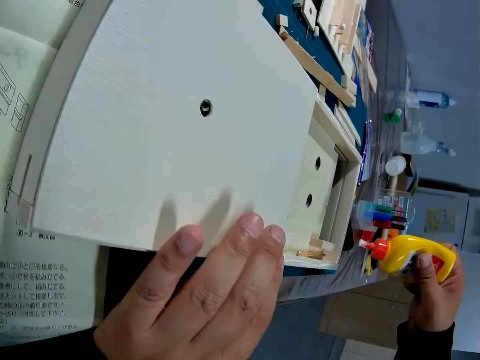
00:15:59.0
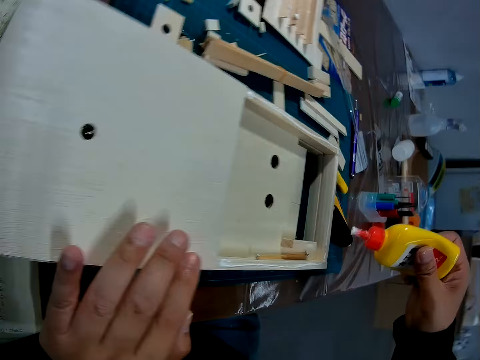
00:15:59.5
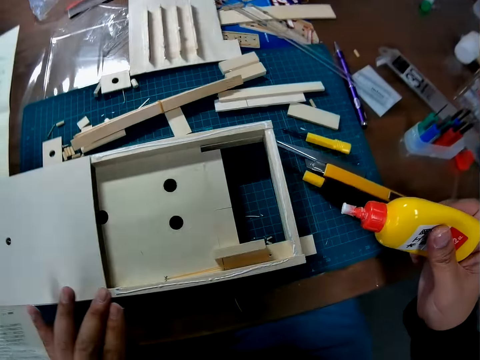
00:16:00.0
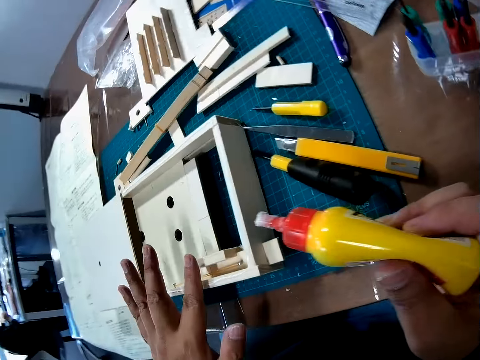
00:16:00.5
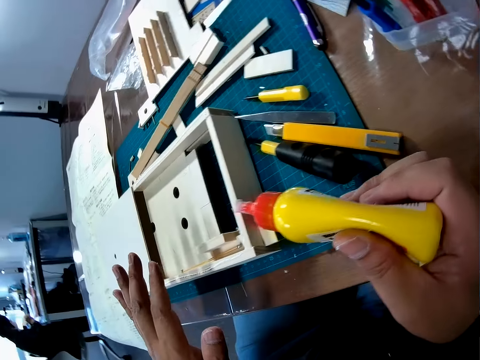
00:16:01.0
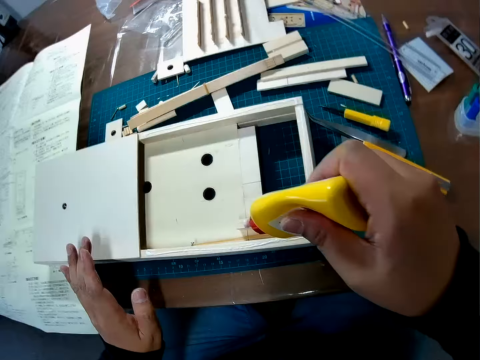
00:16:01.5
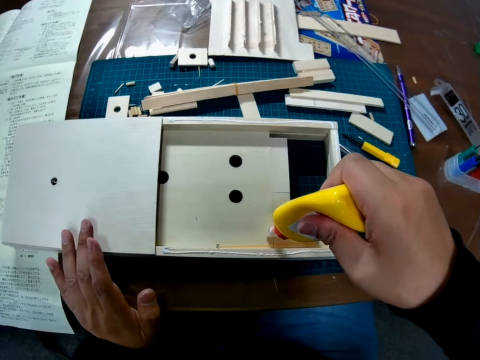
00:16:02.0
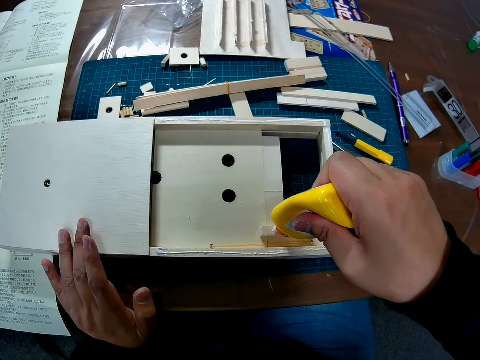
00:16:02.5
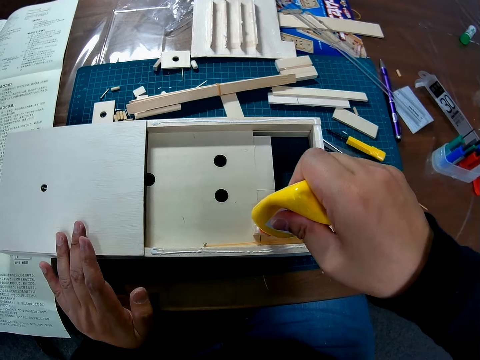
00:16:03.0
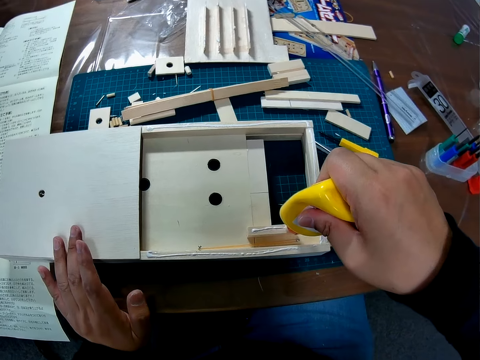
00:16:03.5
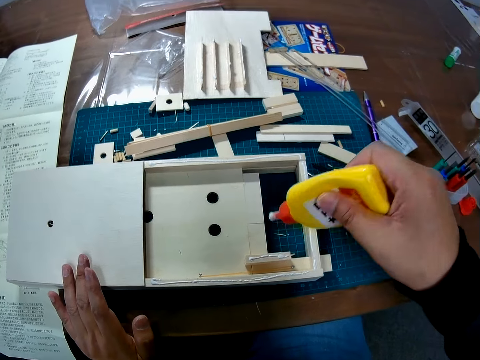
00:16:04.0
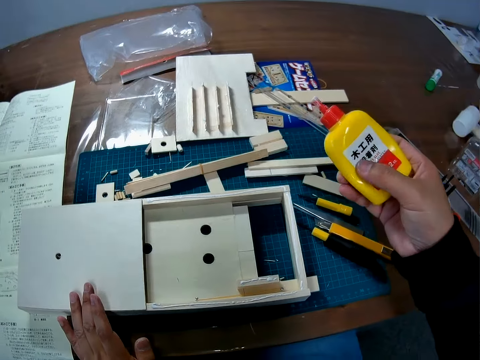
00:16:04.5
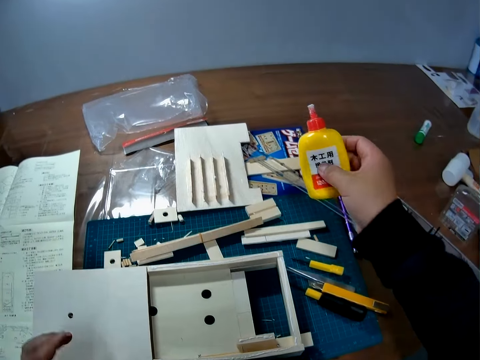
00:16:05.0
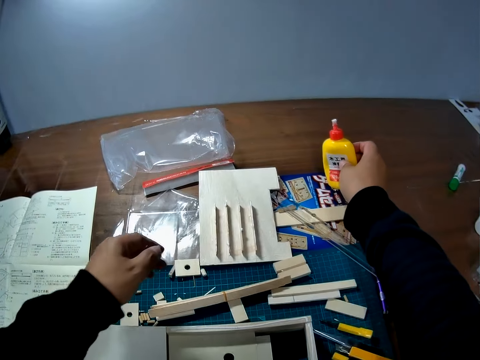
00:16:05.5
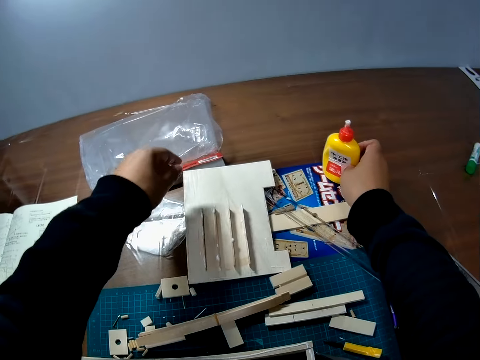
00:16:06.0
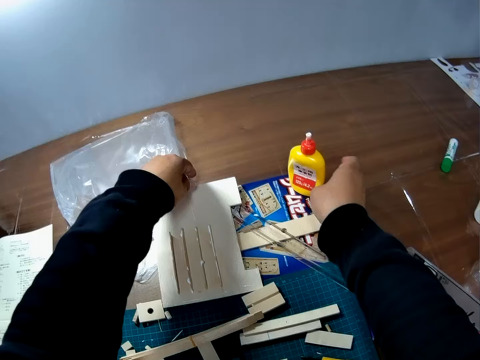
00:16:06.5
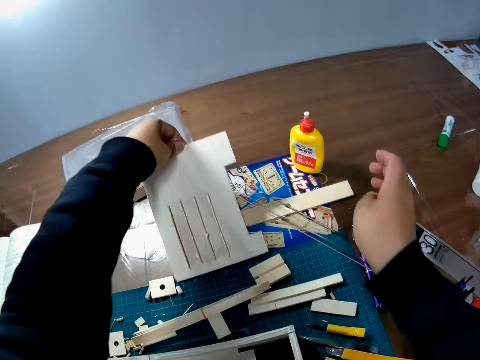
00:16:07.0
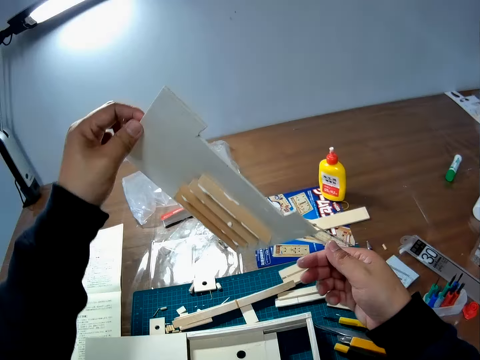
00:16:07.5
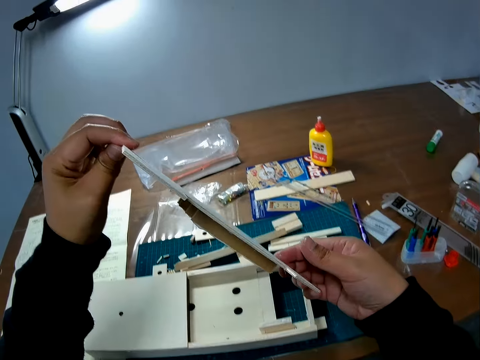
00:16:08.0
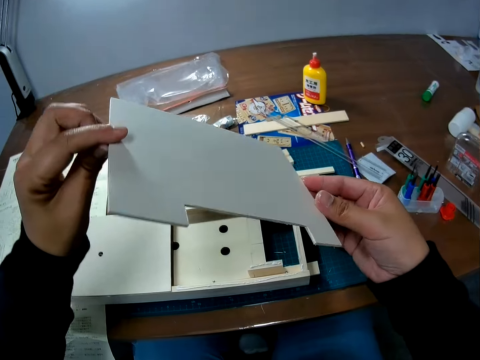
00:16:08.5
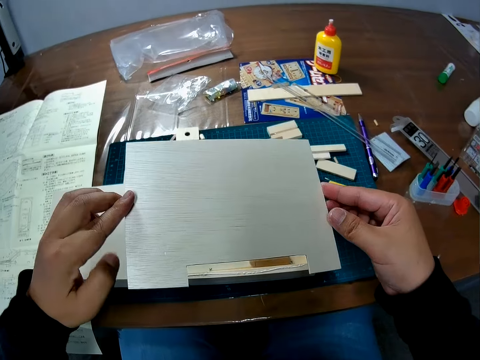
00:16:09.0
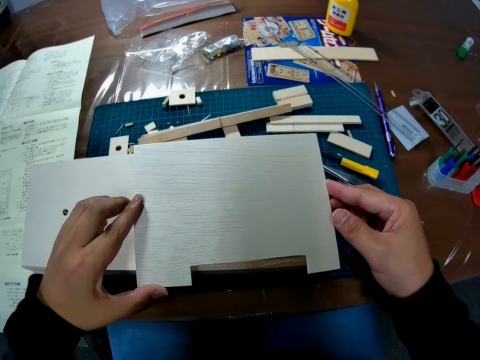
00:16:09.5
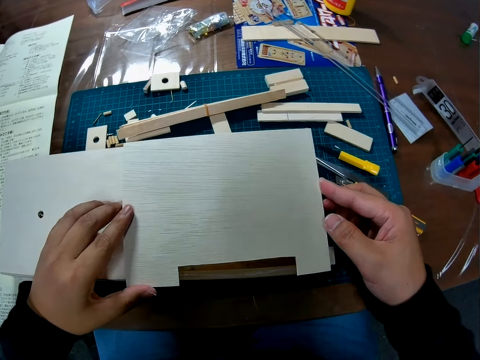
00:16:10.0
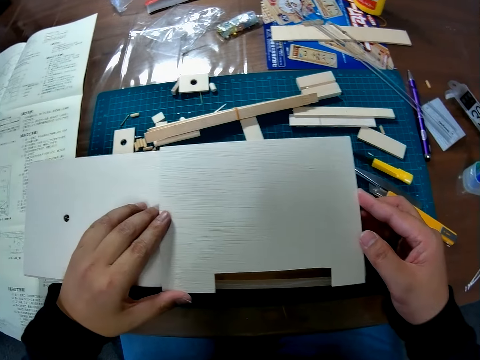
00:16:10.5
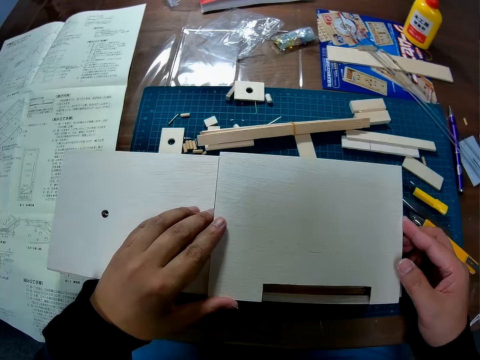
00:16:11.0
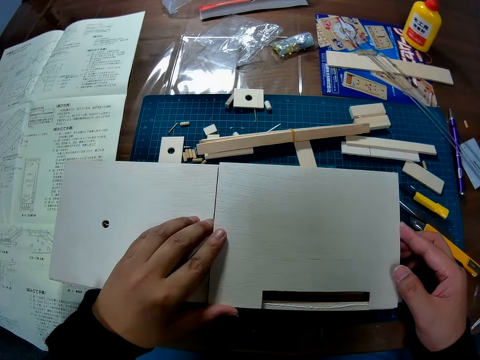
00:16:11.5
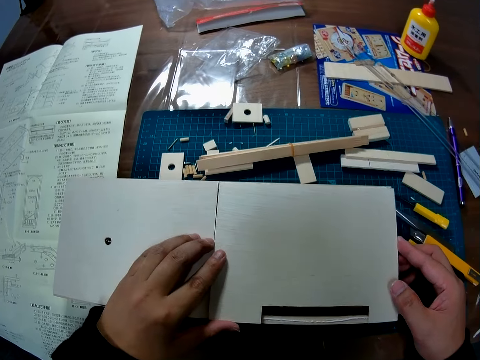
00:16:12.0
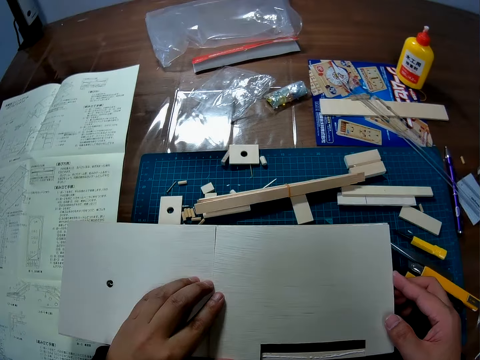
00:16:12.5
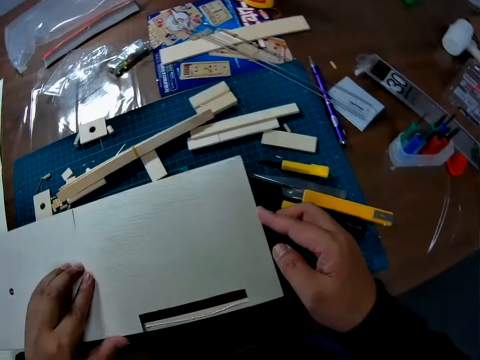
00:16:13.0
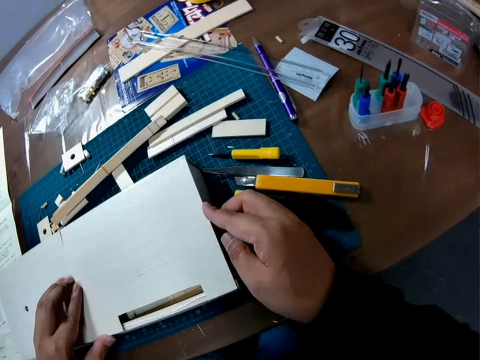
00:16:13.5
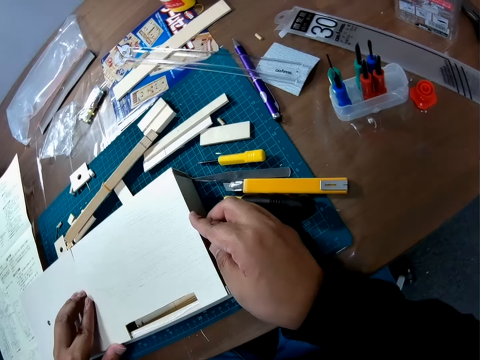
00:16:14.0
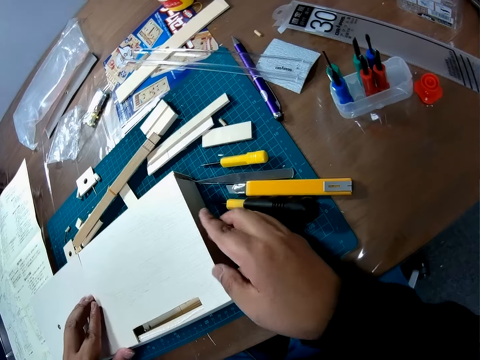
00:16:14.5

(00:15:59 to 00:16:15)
The camera wearer holds the wood and smears glue on the wood. They place the glue on the paper. They drop the glue container on the floor. They pick up a wood from the table. They place the wood on another wood. They fix the wood on the constructed wood.

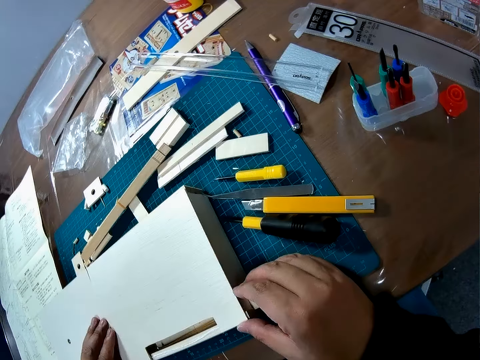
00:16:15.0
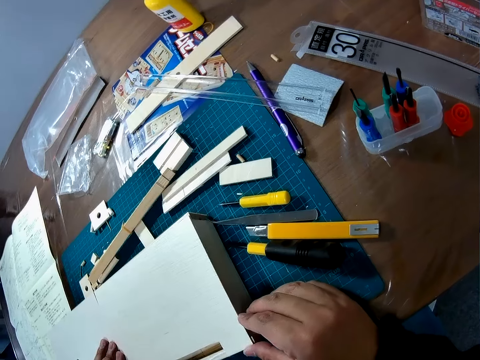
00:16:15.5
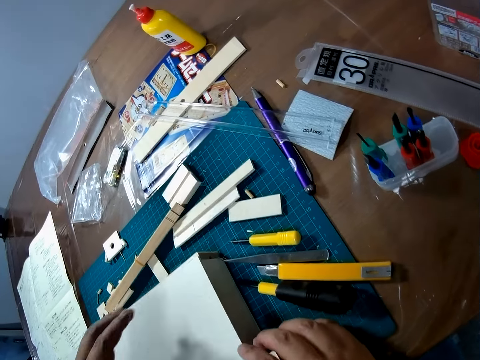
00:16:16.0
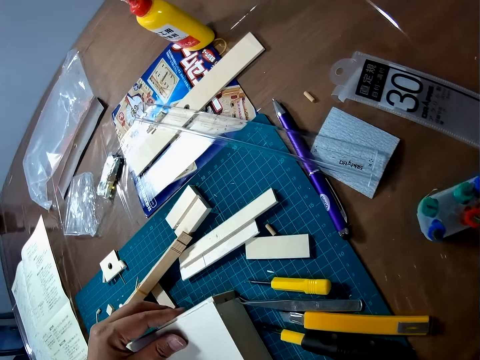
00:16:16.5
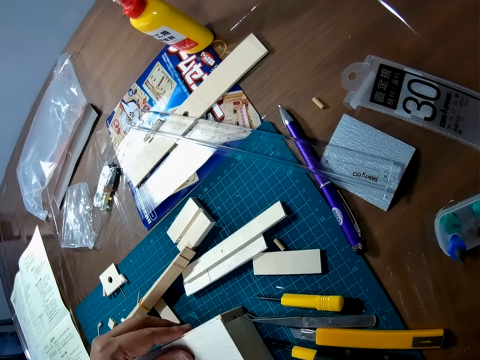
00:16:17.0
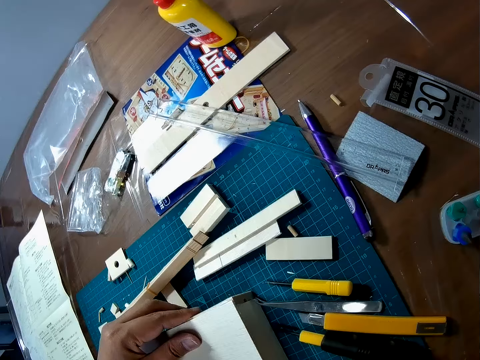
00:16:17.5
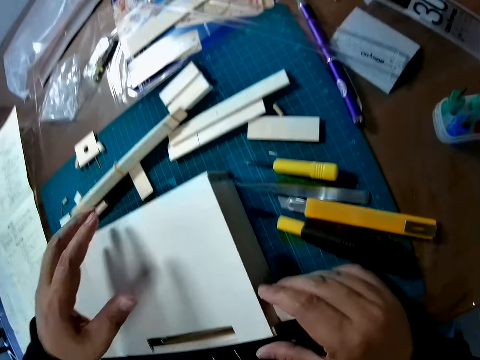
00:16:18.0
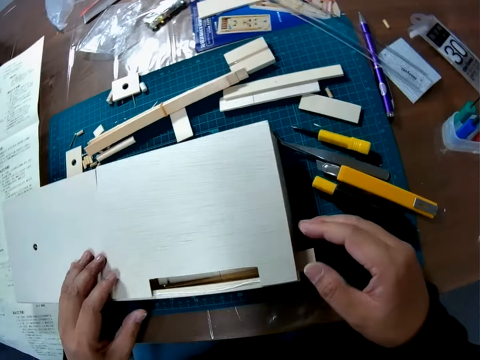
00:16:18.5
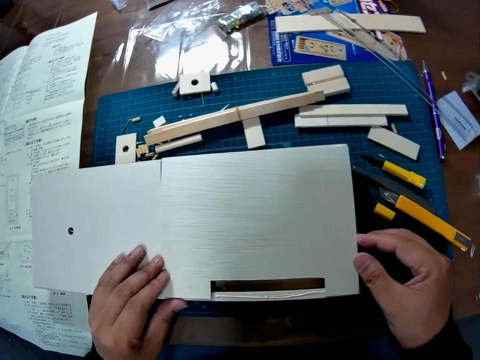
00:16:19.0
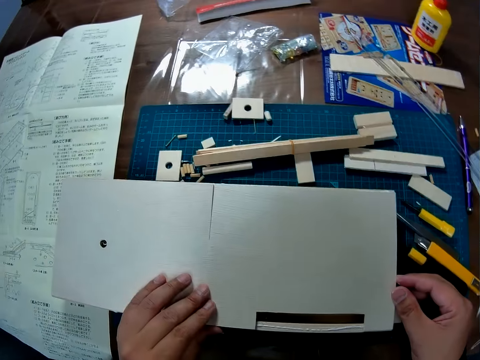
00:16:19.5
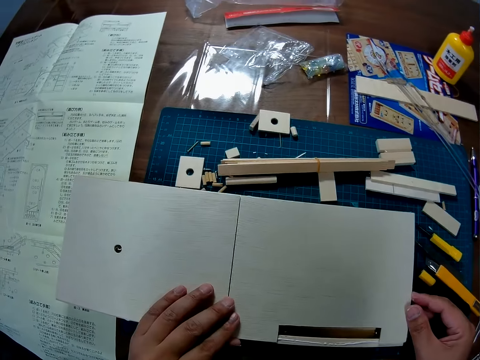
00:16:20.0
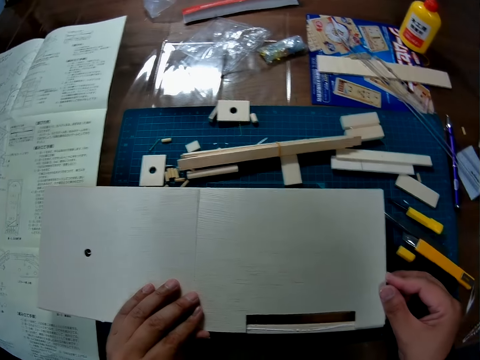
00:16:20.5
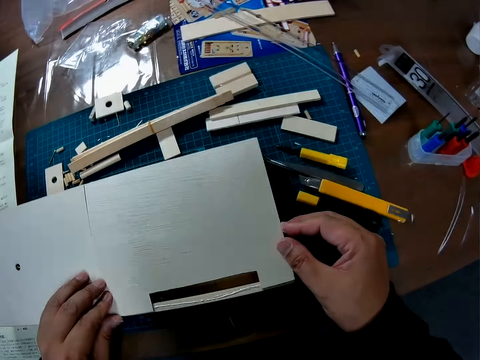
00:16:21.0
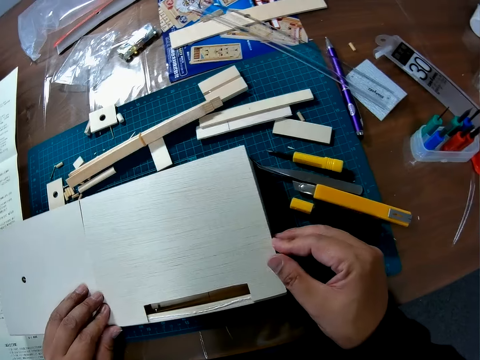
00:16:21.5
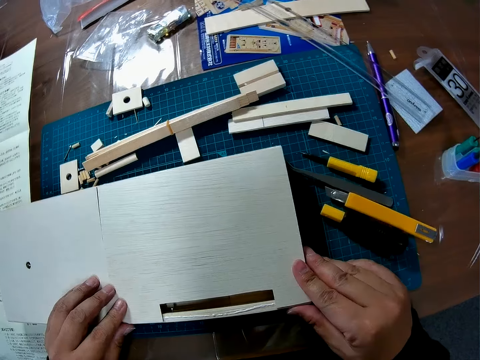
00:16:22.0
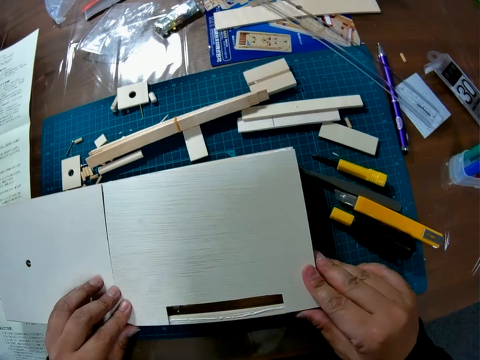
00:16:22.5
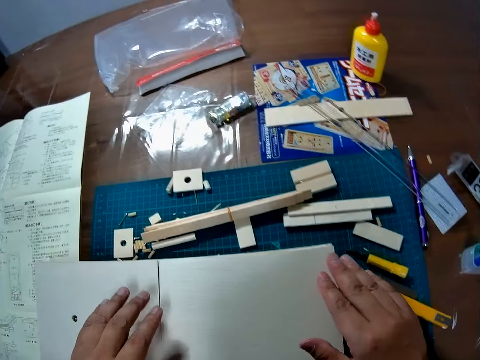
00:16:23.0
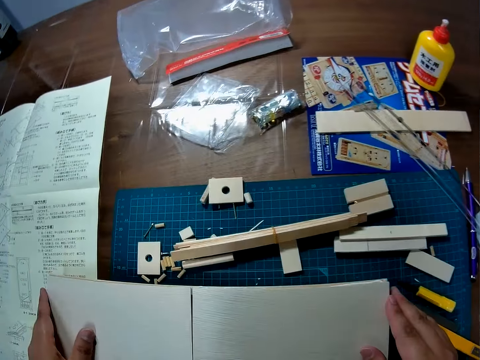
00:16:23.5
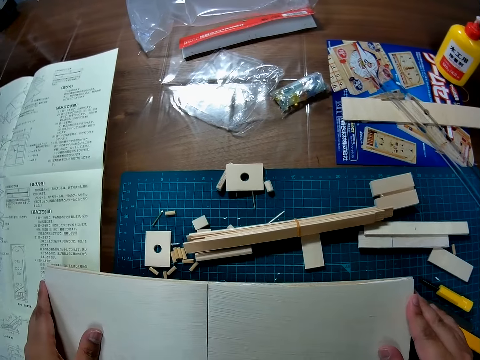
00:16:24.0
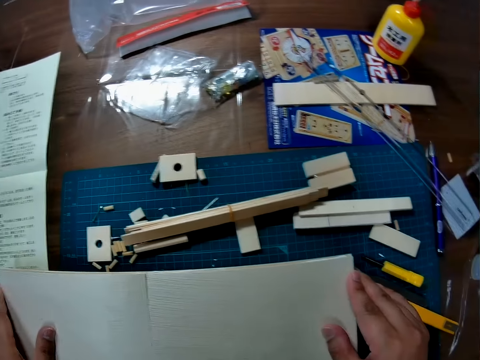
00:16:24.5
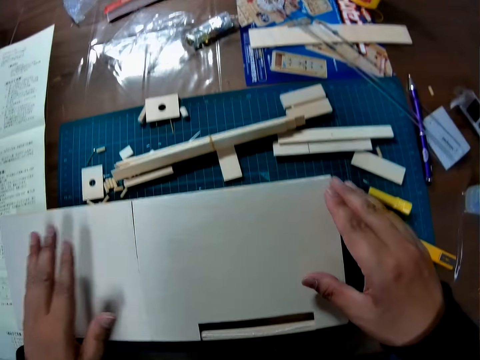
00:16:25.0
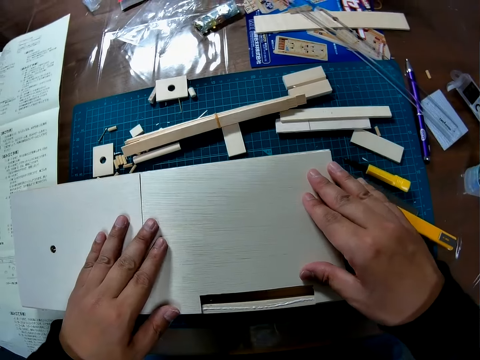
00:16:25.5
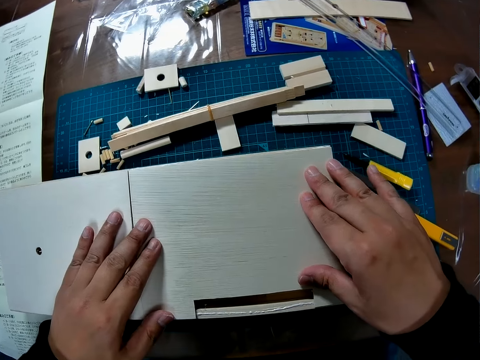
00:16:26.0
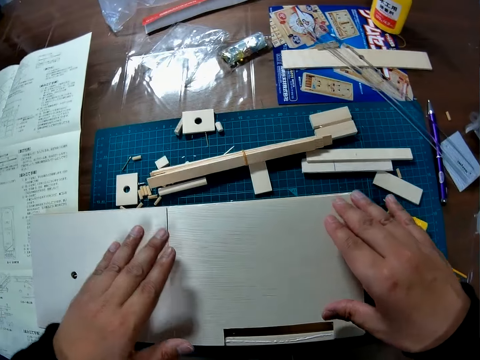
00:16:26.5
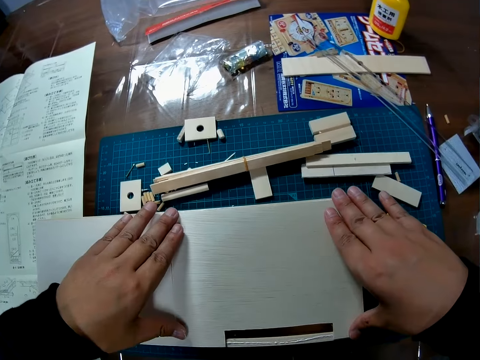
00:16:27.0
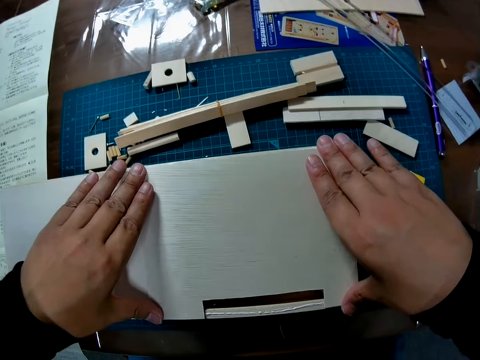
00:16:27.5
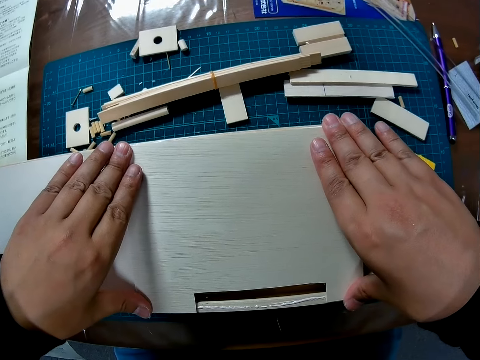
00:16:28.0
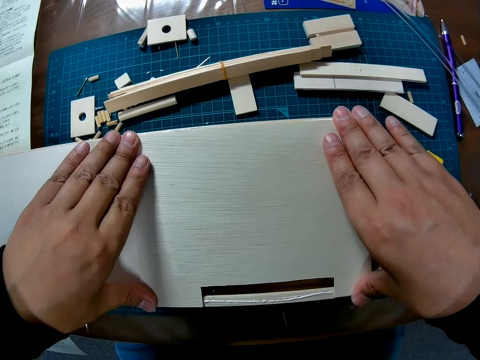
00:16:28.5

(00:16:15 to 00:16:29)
The camera wearer presses the wood on the other wood. They hold the wood.
